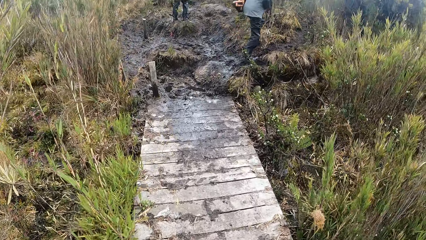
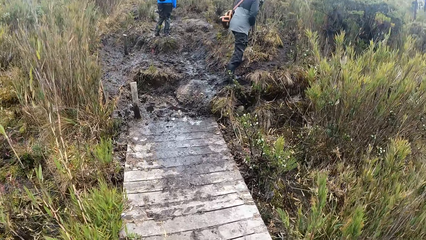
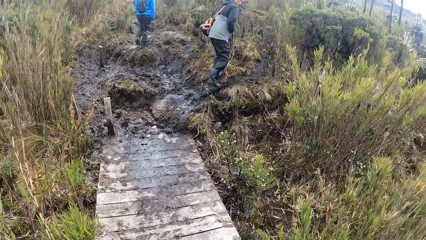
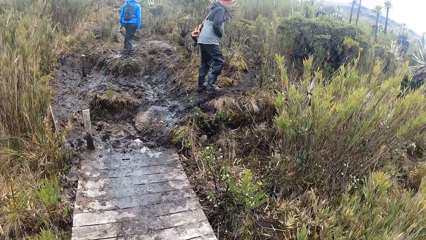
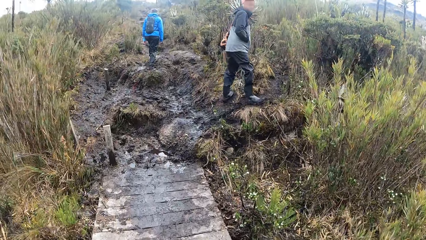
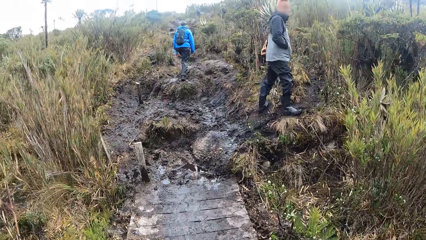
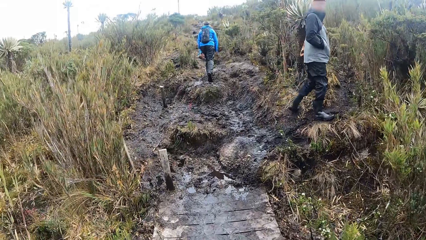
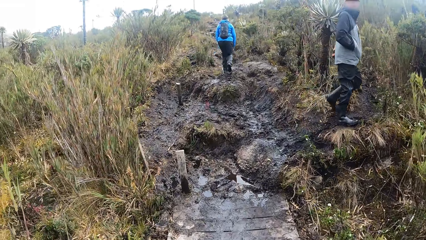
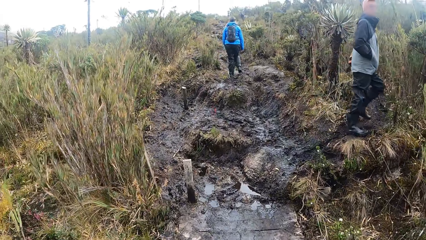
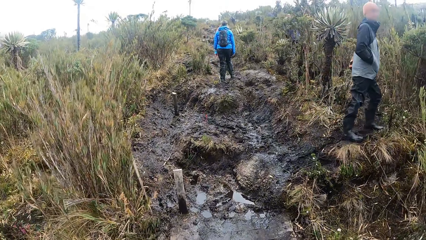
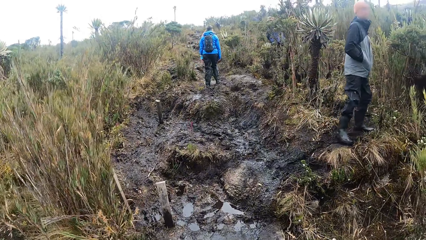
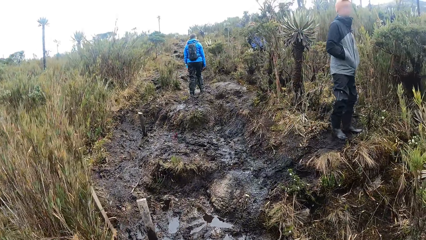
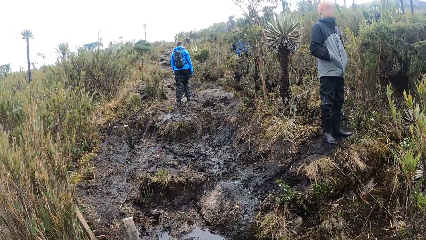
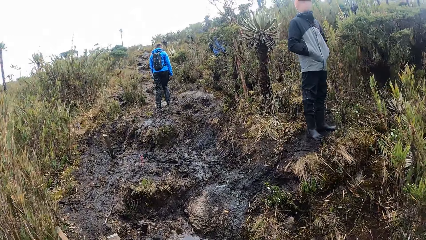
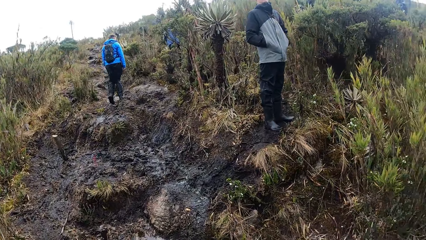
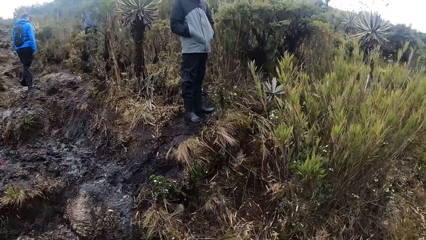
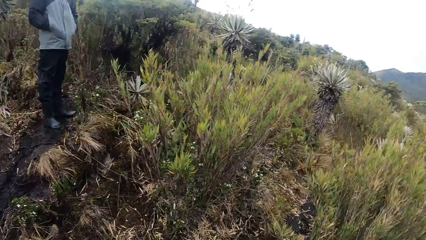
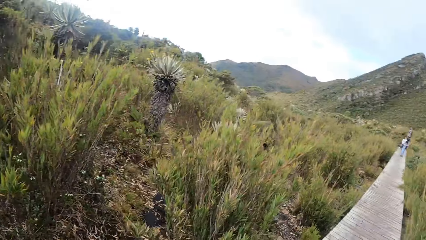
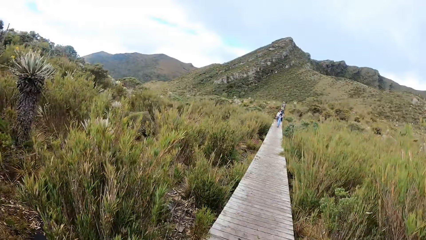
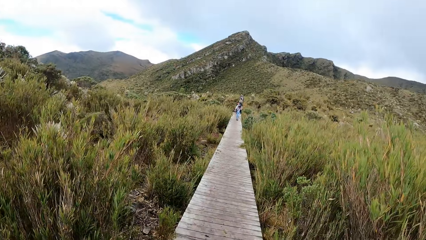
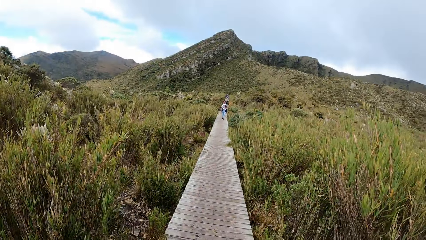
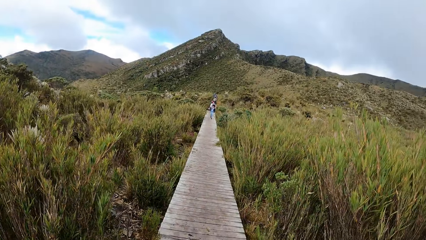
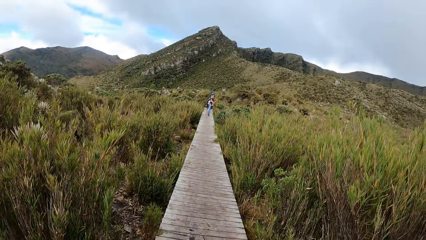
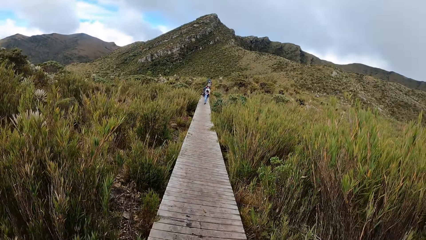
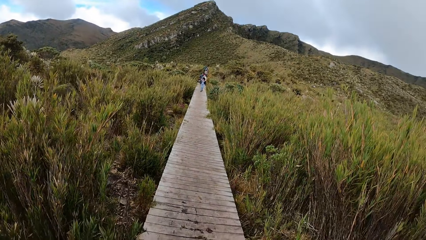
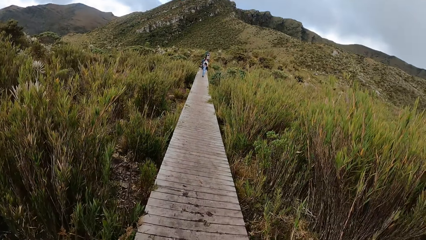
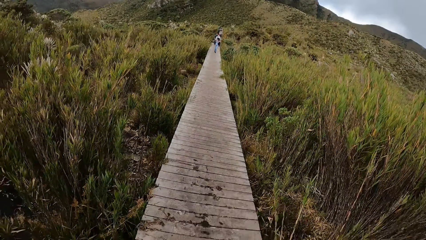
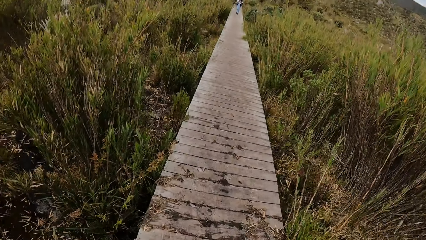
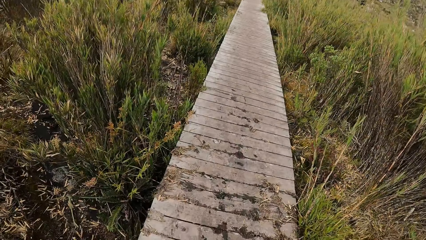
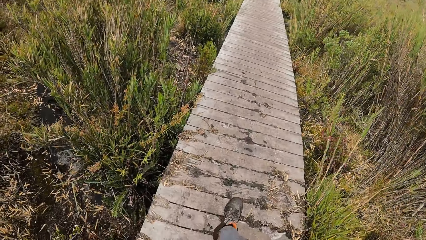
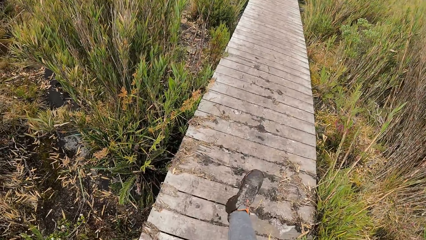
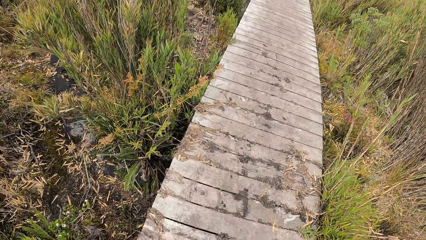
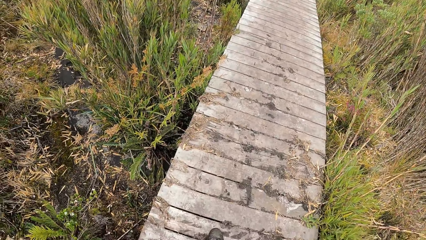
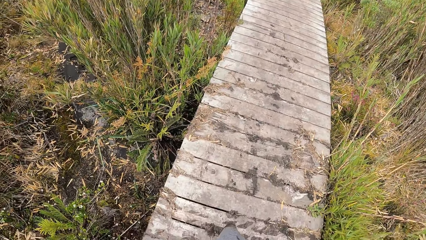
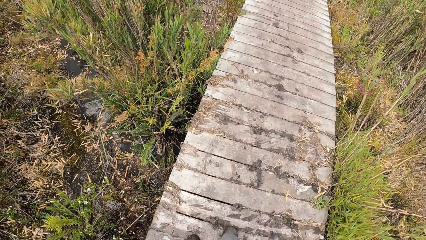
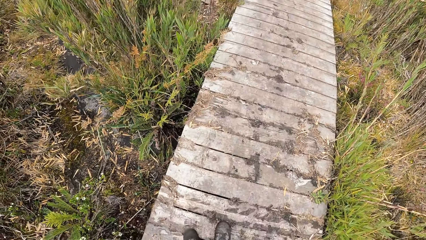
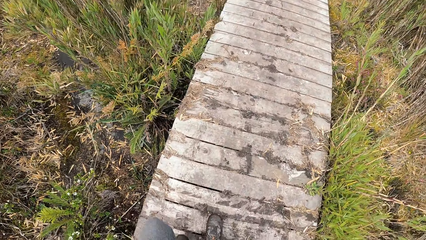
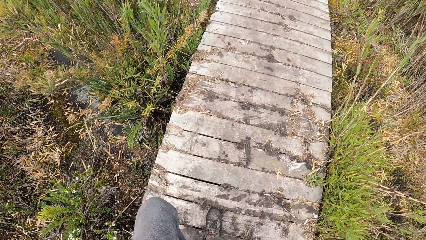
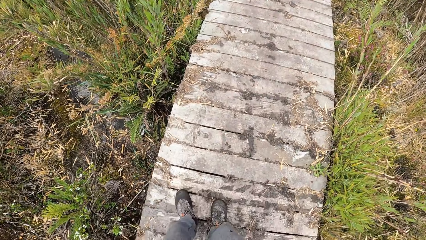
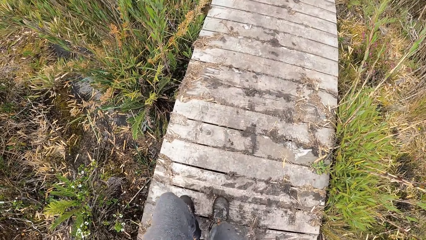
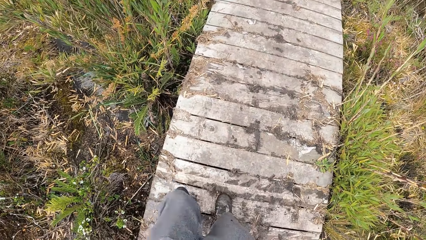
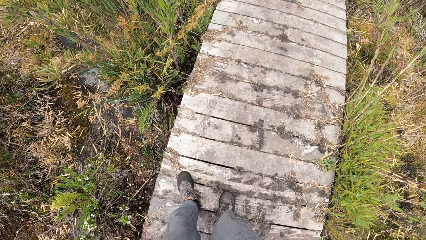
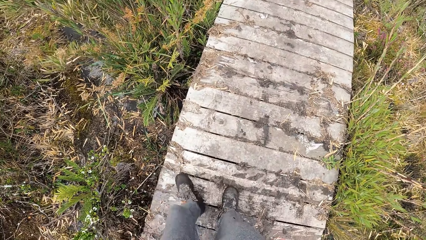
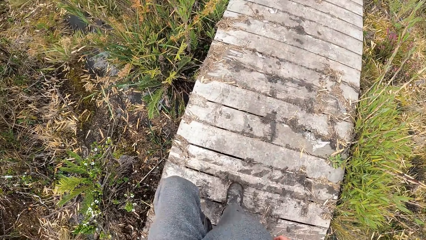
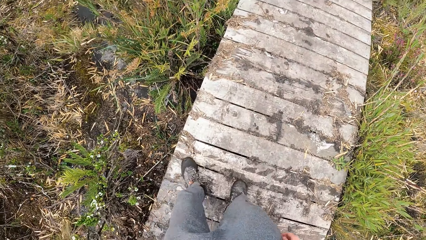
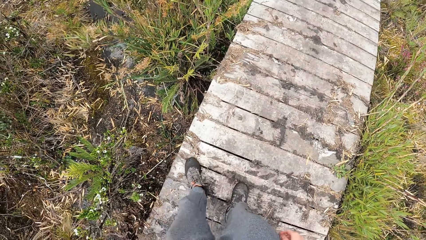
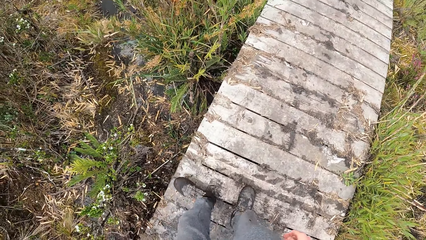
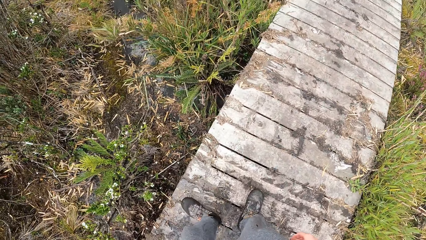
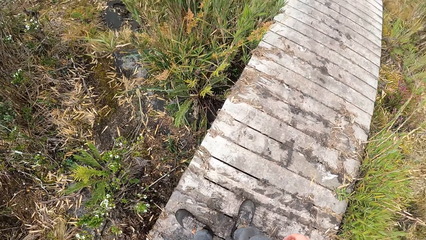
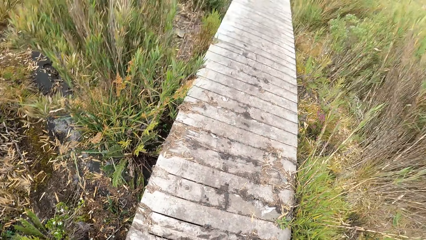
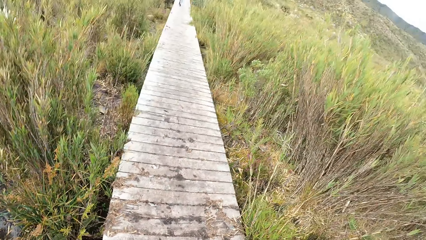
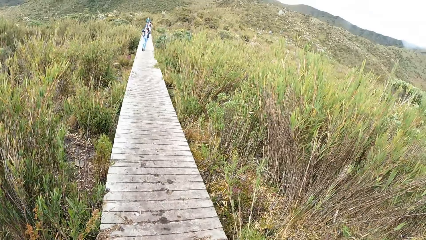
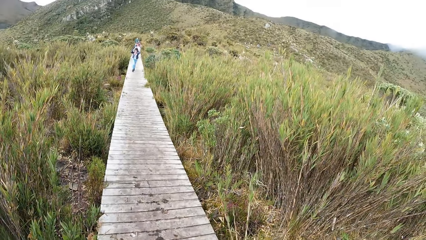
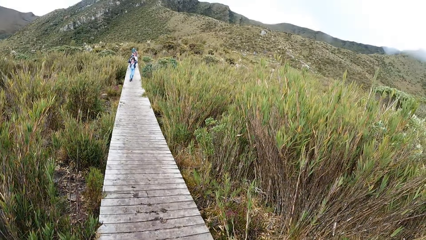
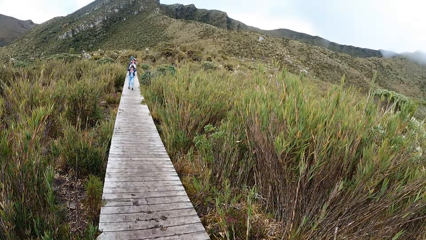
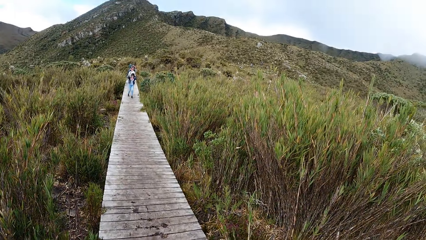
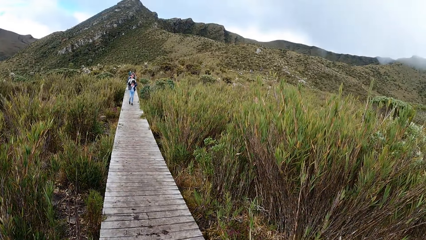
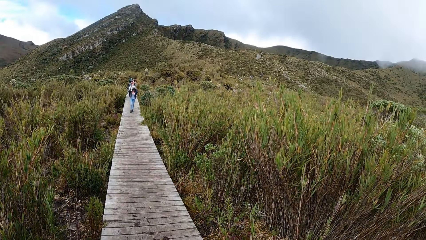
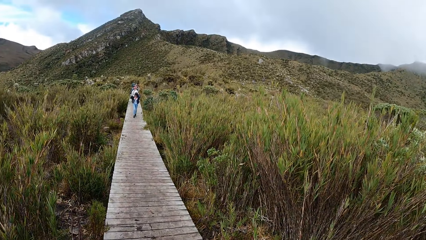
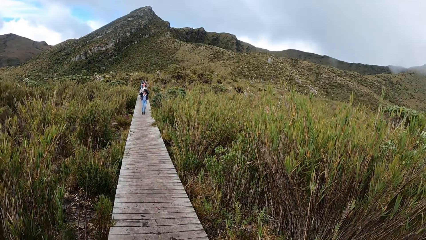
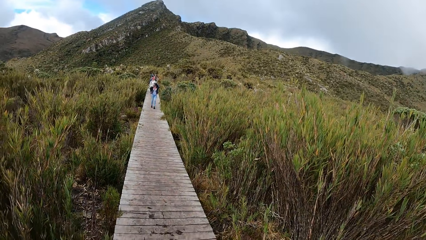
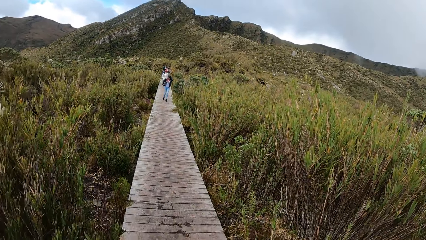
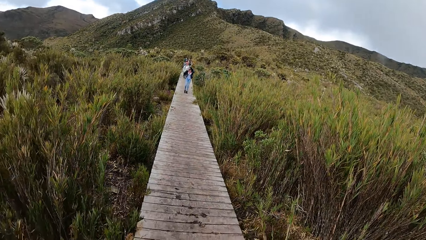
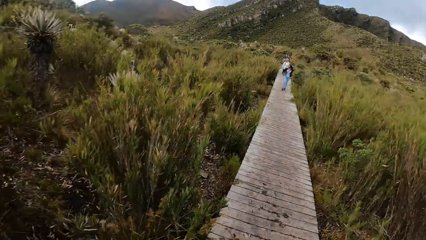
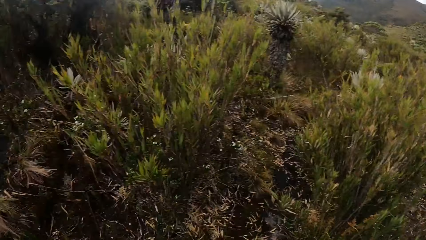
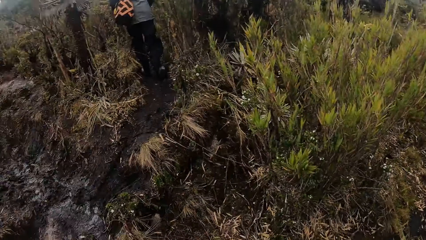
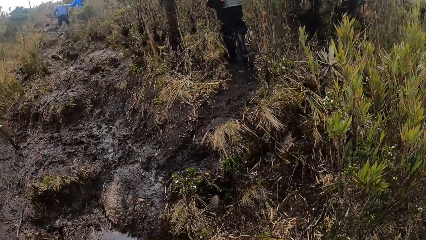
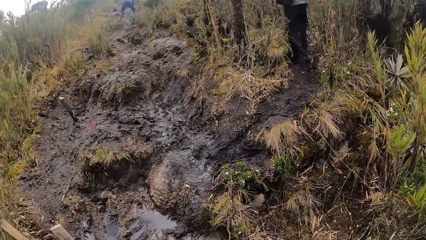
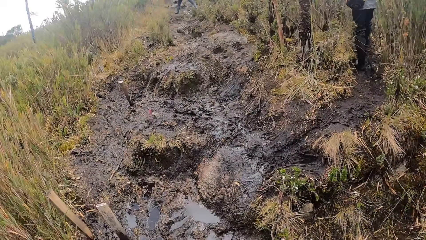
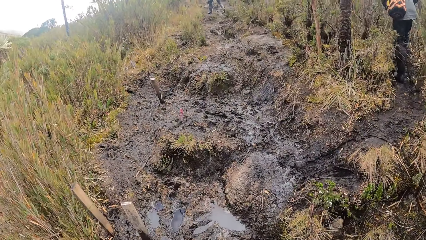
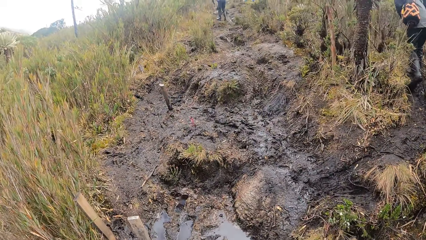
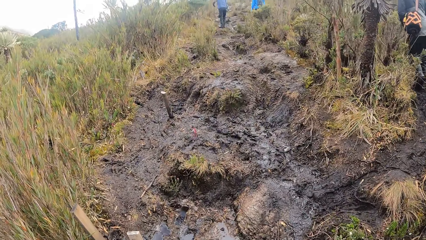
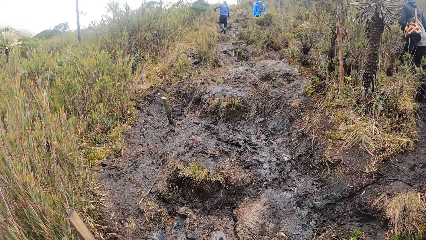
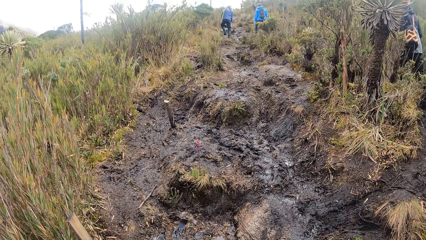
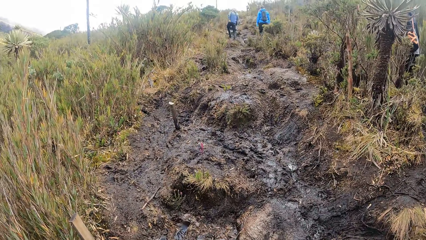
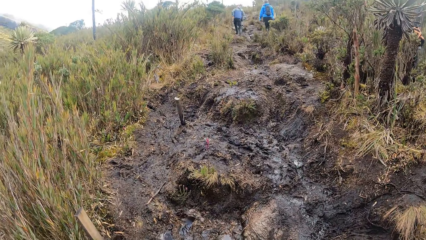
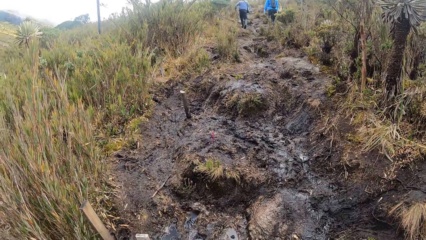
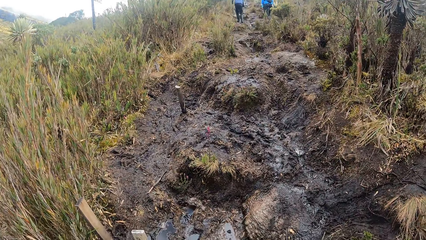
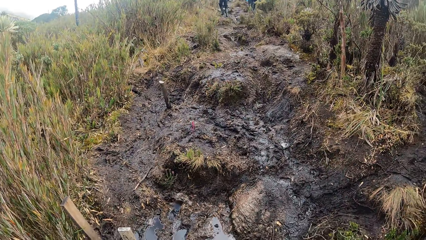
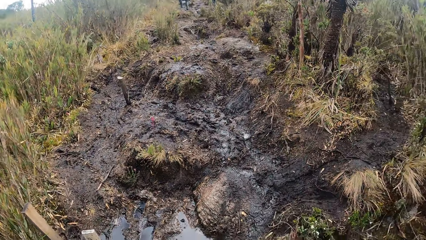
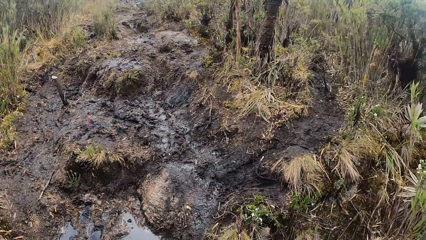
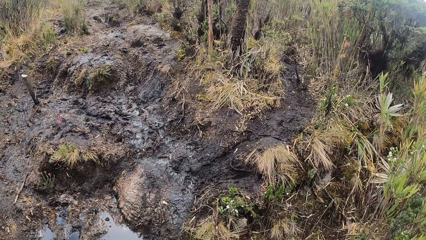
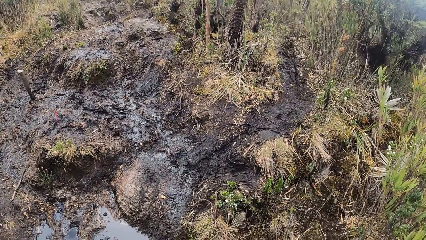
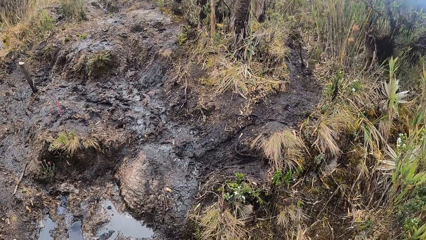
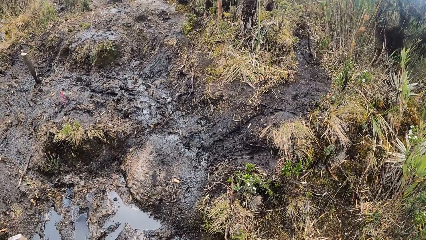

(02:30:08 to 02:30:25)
The camera wearer stamps his left foot on the bridge. He looks around.
